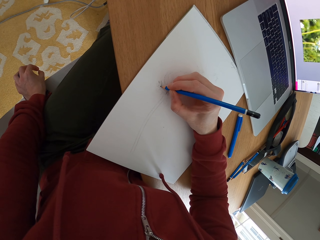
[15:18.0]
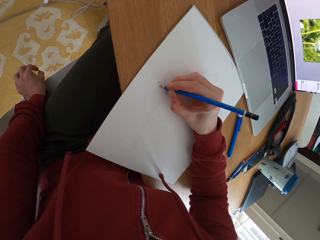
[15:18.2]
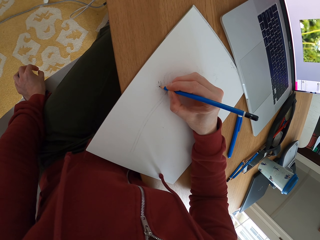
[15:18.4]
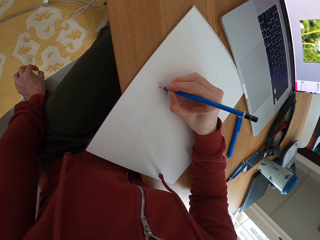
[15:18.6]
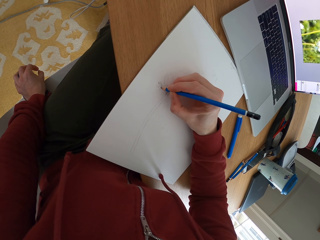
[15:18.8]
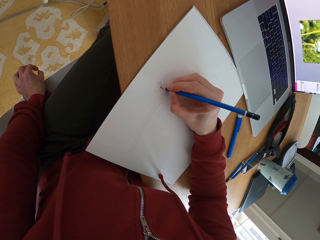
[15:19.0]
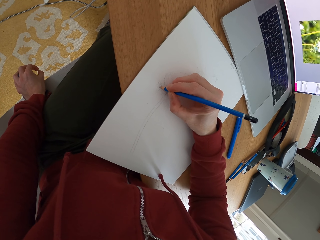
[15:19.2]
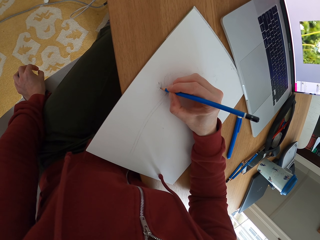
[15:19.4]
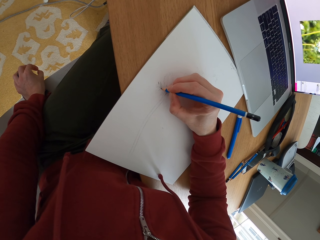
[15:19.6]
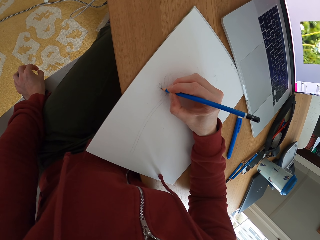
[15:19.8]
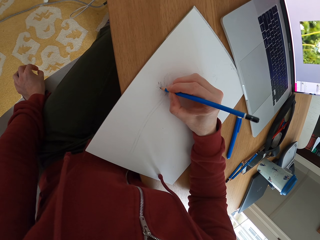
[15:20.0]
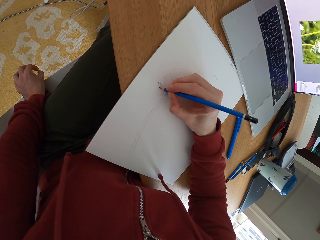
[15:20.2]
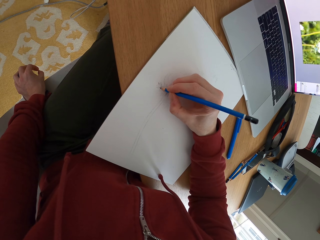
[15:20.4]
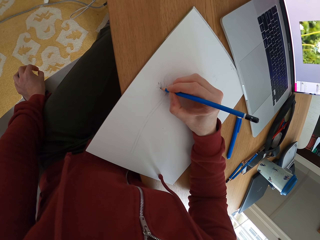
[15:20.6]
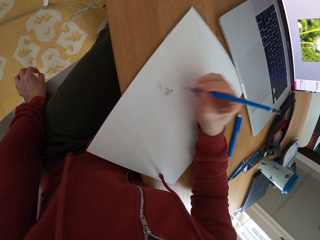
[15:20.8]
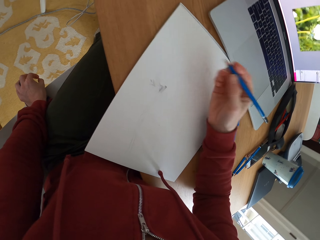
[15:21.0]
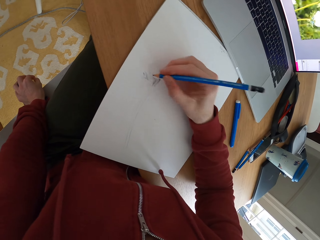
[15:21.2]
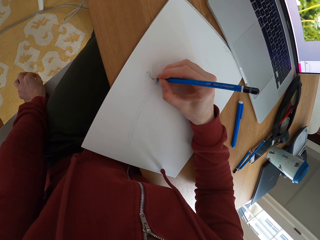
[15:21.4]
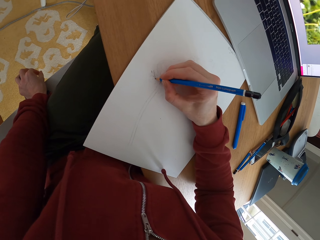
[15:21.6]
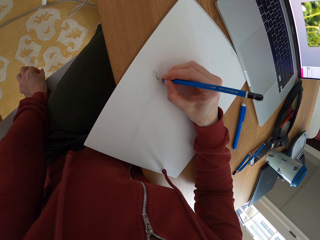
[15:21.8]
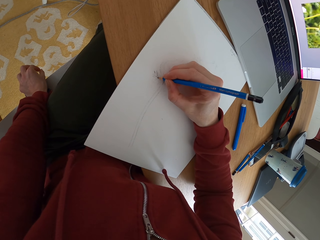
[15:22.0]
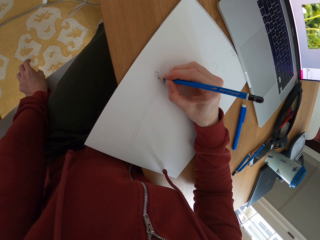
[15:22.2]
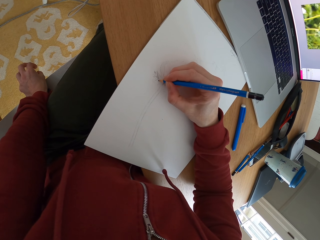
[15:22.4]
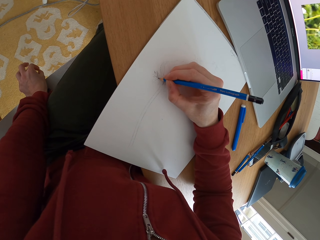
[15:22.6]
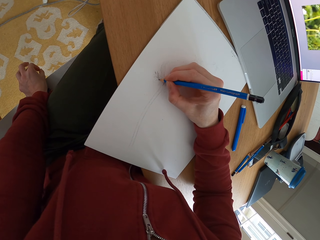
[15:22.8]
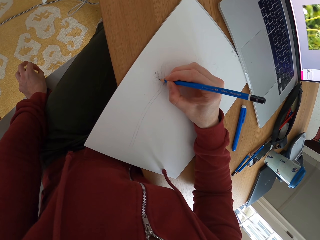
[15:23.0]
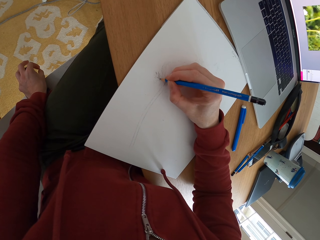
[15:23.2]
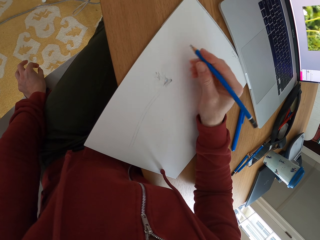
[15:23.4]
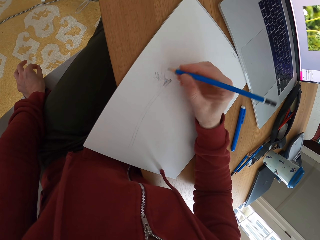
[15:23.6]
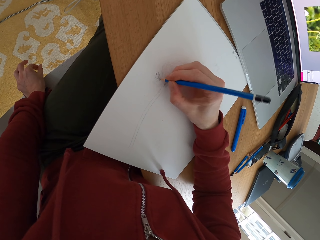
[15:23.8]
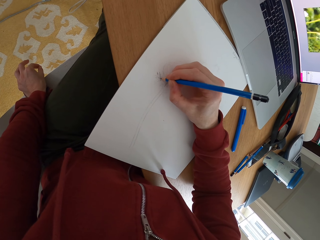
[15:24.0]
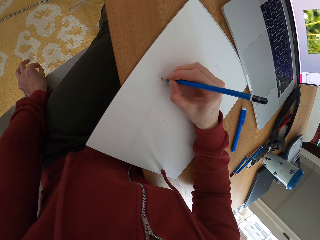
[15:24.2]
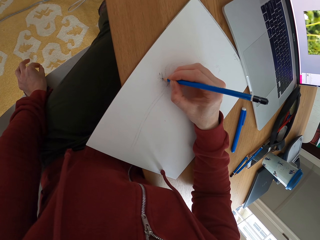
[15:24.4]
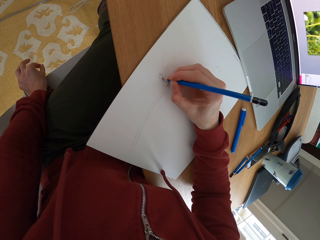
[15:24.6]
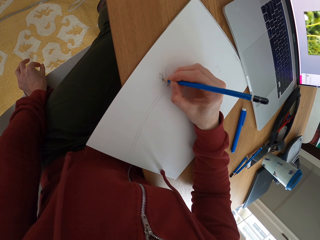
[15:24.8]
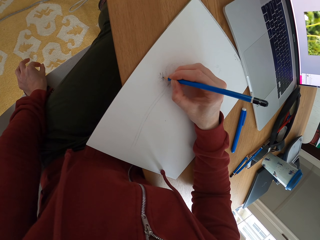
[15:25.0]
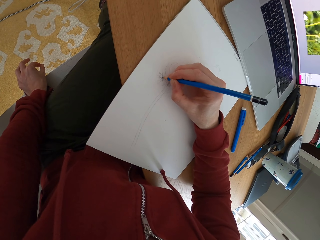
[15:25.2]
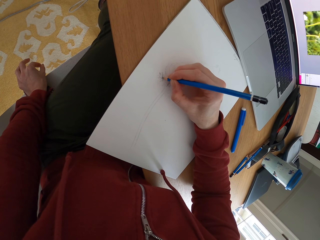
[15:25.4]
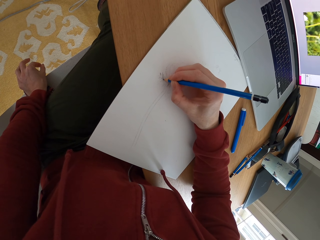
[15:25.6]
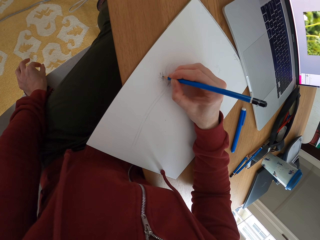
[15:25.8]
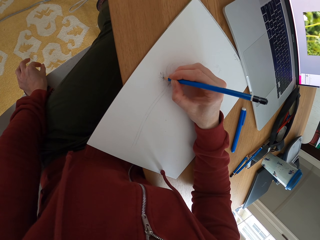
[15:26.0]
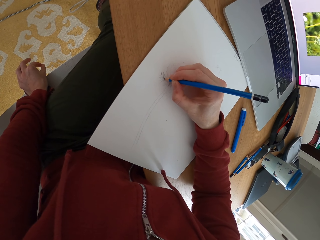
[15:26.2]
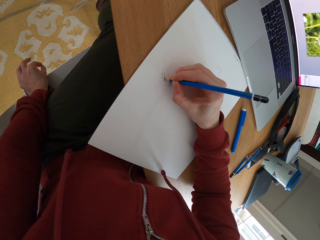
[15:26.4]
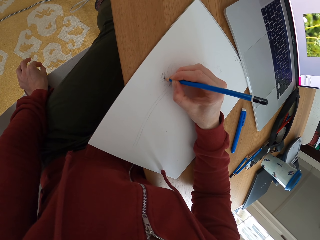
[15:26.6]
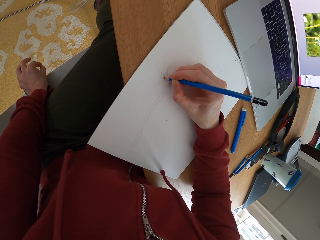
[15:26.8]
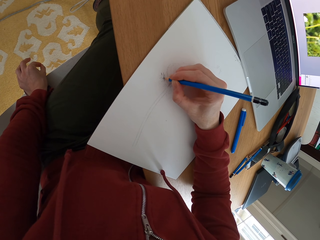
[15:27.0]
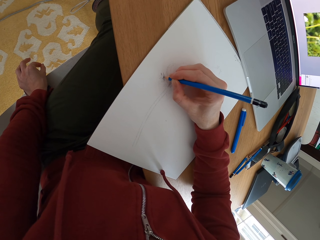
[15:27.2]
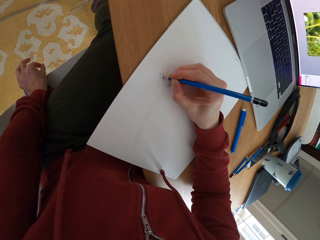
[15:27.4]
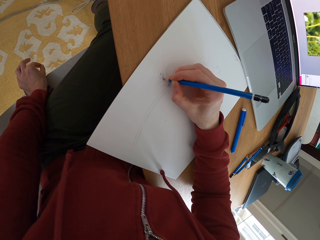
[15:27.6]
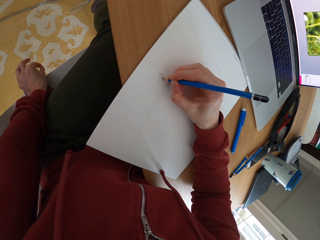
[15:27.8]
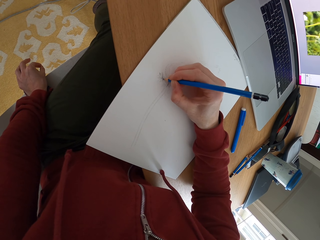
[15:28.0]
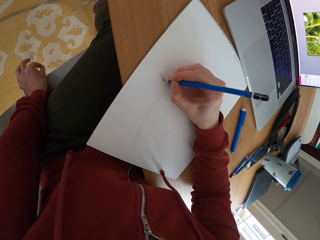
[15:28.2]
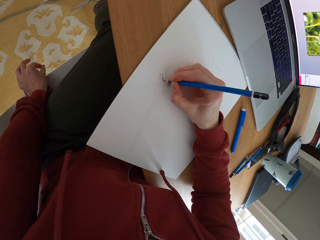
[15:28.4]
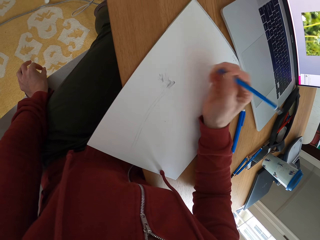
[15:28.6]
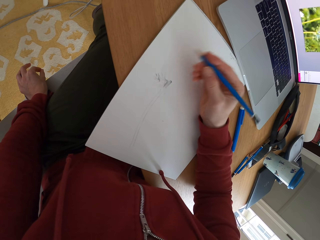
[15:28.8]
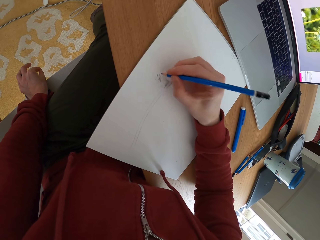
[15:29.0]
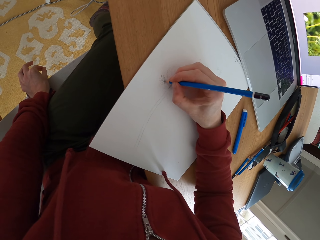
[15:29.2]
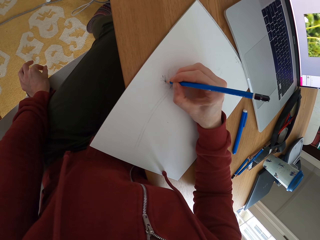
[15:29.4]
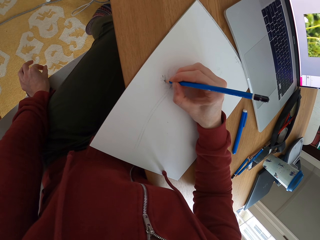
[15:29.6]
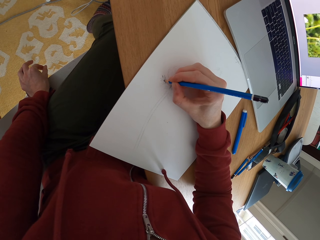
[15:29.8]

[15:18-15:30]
The camera wearer adjusts the pencil. They draw a sketch with the pencil.

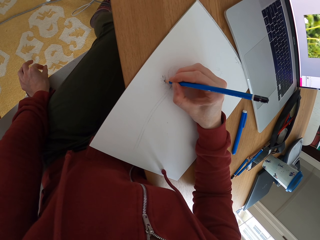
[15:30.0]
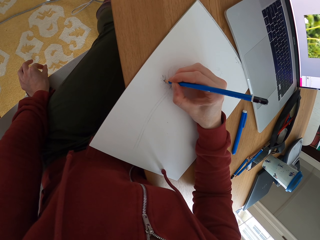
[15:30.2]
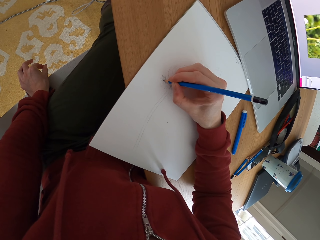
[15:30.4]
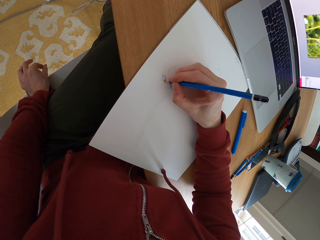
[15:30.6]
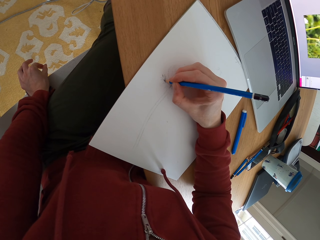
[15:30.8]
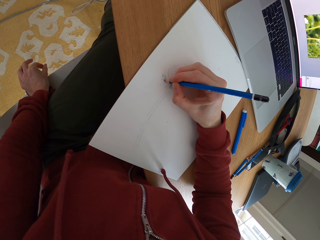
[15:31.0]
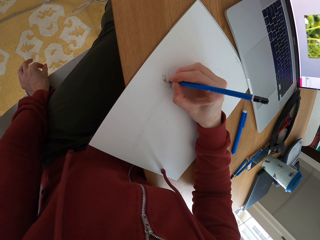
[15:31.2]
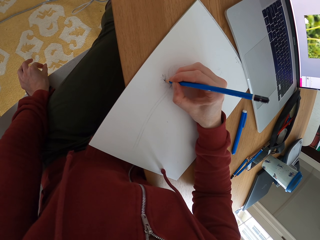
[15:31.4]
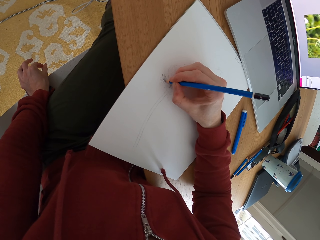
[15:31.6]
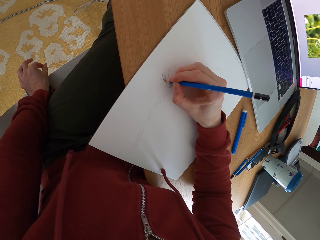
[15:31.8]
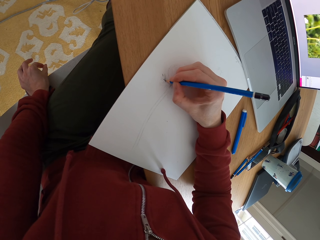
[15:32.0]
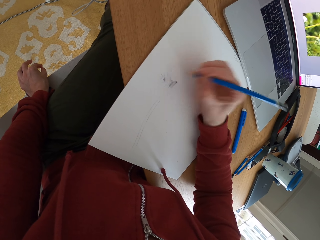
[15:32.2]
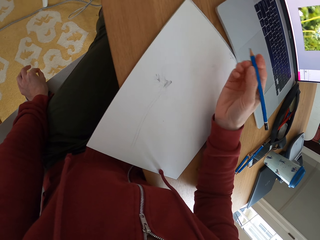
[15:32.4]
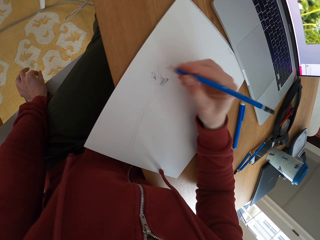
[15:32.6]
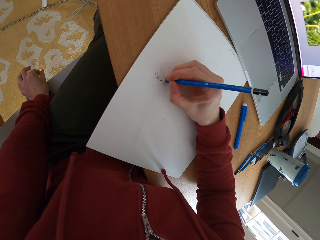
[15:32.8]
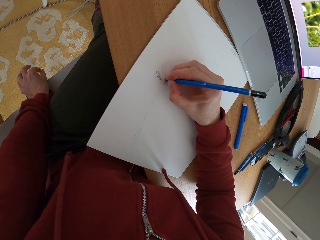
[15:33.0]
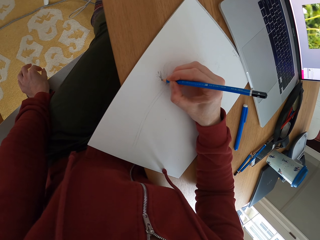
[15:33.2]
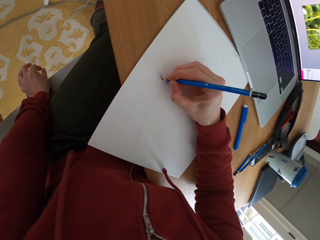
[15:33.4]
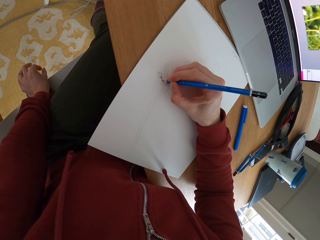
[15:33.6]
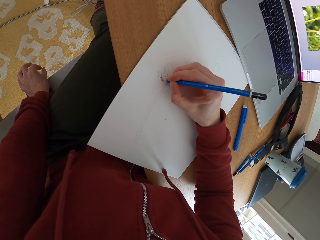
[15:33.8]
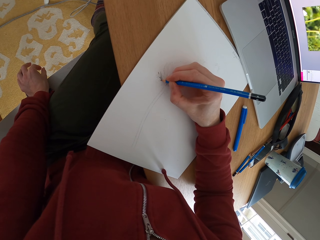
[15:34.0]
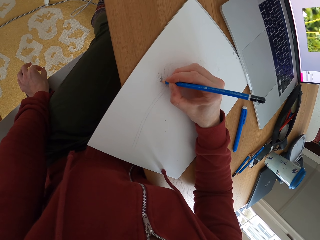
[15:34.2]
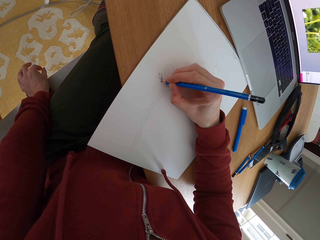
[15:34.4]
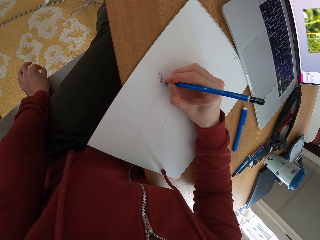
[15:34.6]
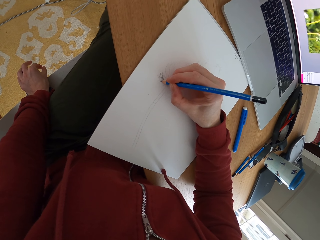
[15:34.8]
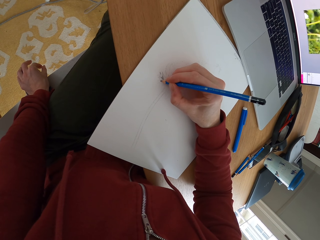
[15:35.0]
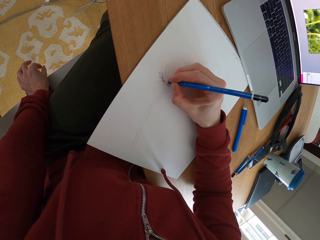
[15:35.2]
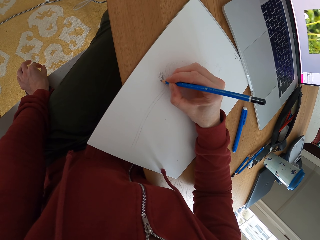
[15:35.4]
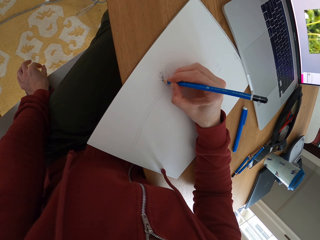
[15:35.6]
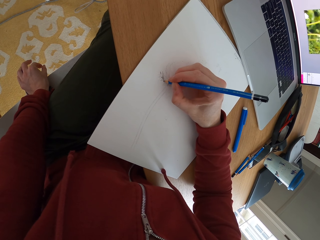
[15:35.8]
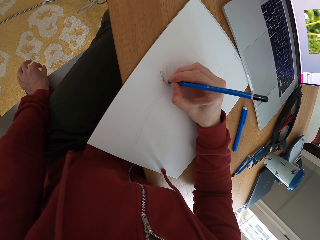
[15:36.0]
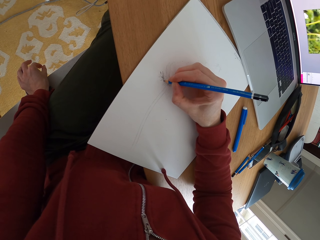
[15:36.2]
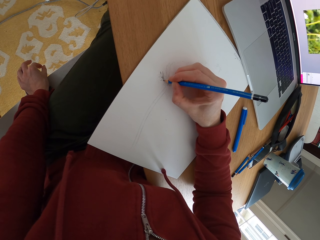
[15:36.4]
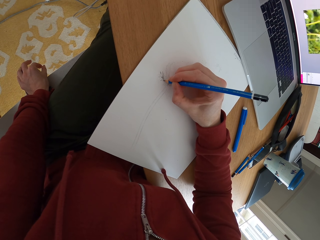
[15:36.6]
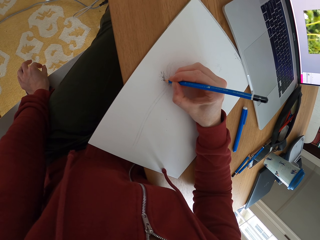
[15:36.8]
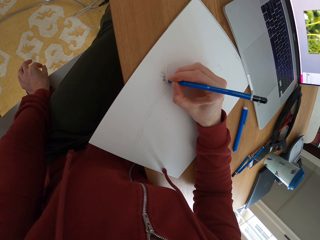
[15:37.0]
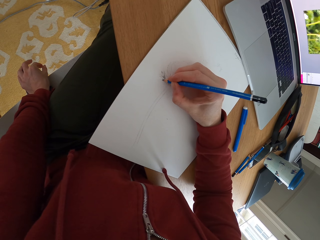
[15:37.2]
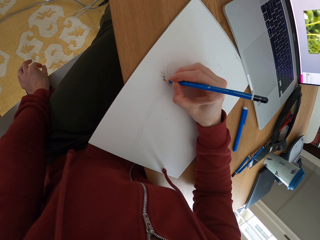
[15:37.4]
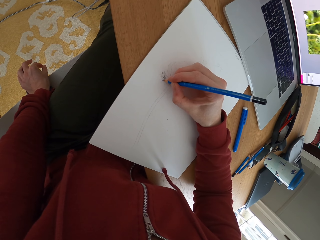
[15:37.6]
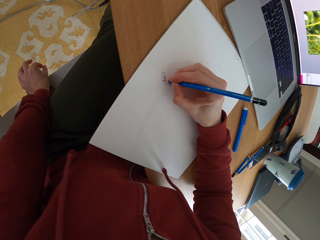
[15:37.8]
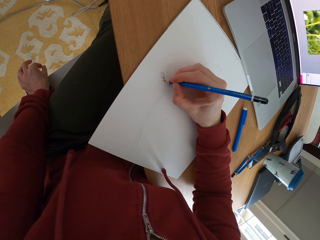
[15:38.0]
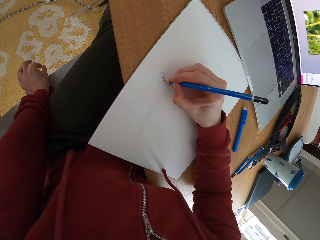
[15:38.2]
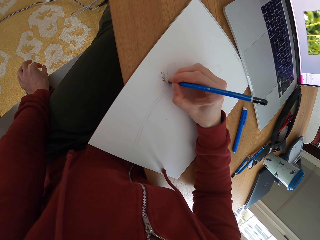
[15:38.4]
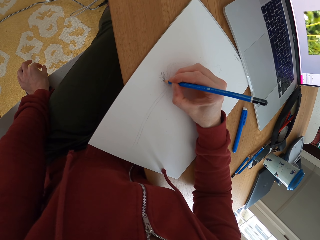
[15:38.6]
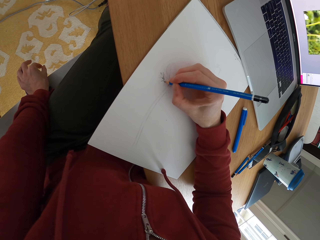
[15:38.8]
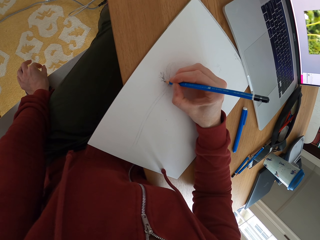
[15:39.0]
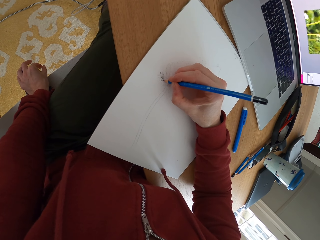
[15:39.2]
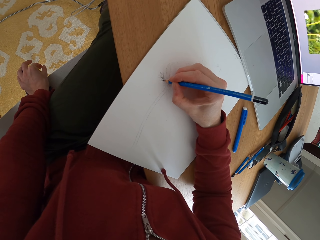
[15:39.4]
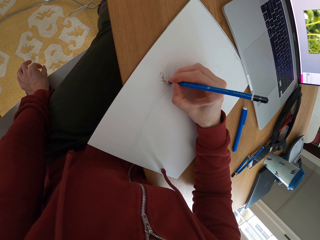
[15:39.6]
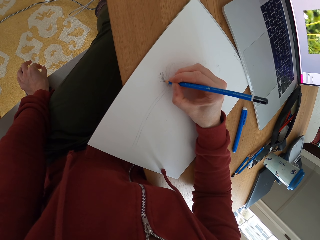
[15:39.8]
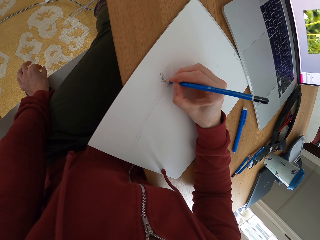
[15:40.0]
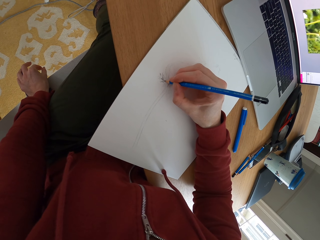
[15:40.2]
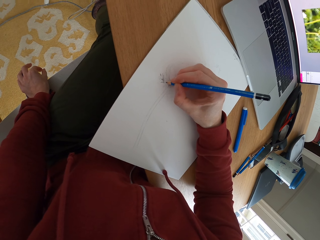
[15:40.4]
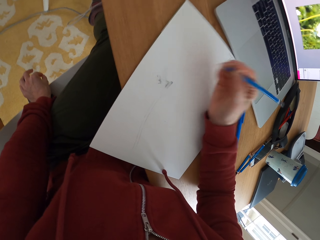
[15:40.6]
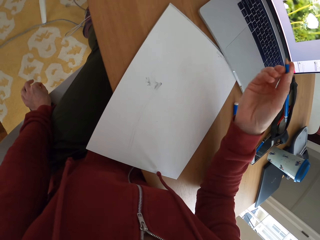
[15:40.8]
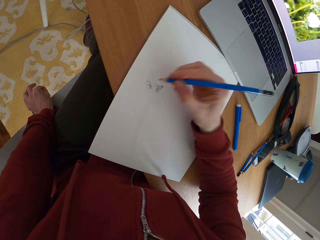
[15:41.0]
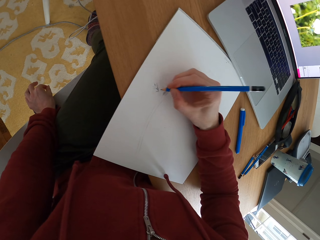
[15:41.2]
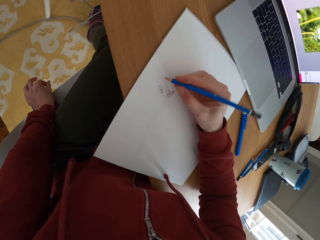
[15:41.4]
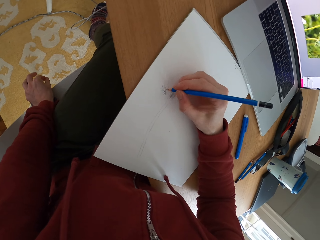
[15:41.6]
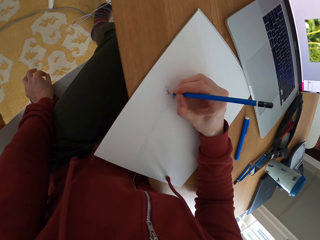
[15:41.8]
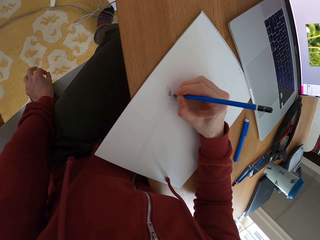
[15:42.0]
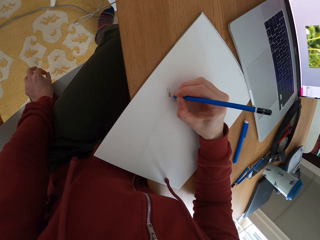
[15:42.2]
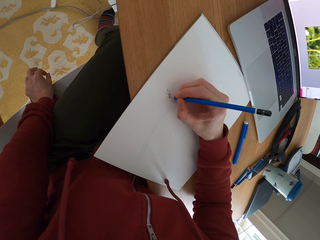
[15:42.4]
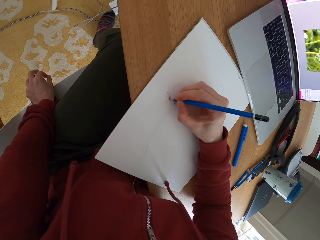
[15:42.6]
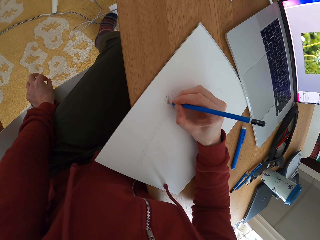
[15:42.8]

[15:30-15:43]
The camera wearer moves her leg. She adjusts the pencil. She draws a sketch with the pencil.
